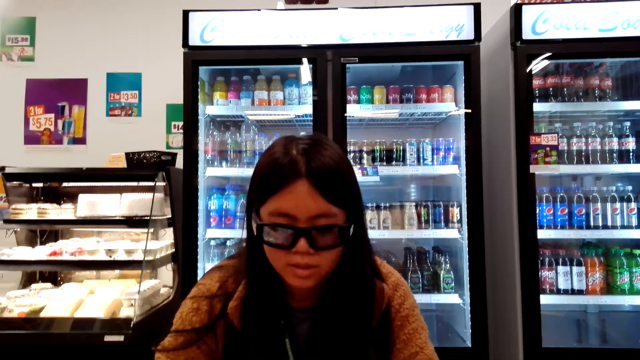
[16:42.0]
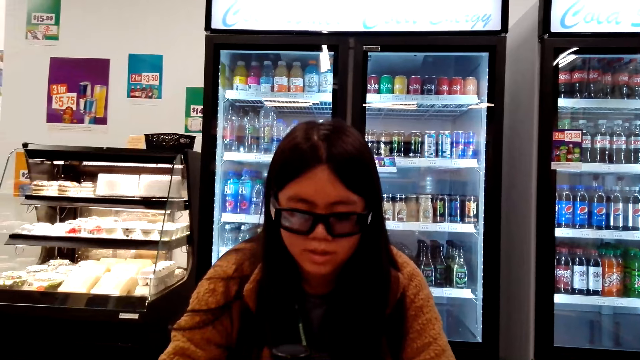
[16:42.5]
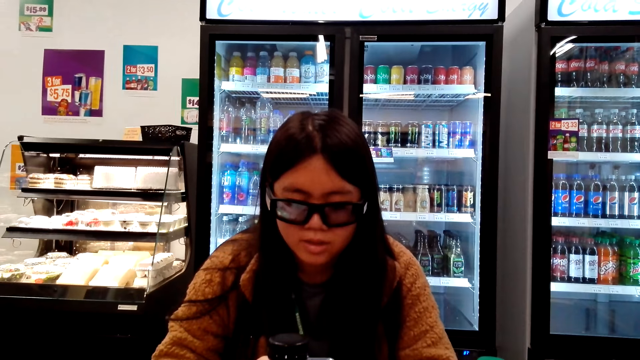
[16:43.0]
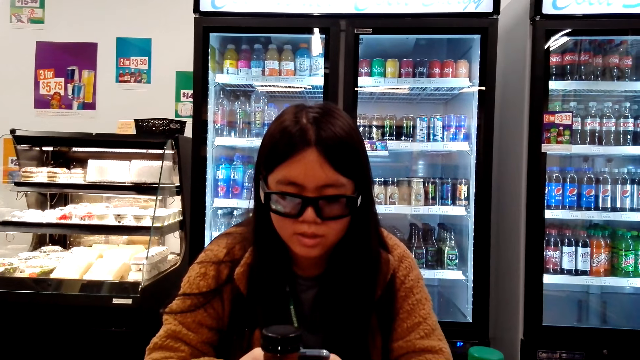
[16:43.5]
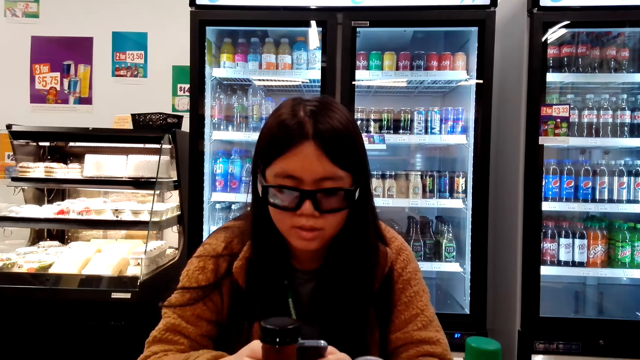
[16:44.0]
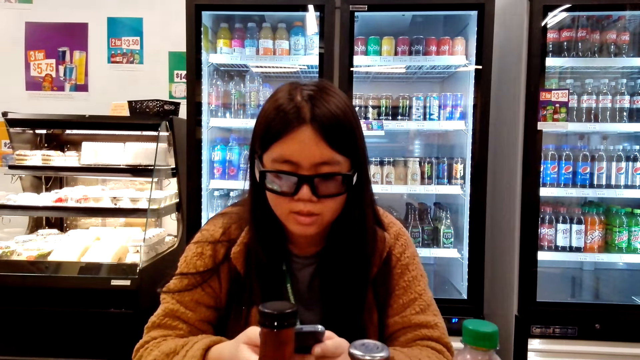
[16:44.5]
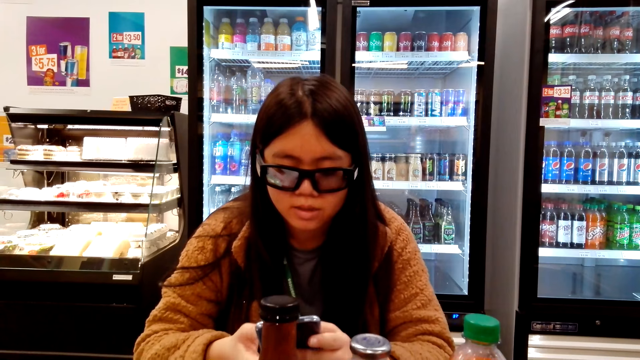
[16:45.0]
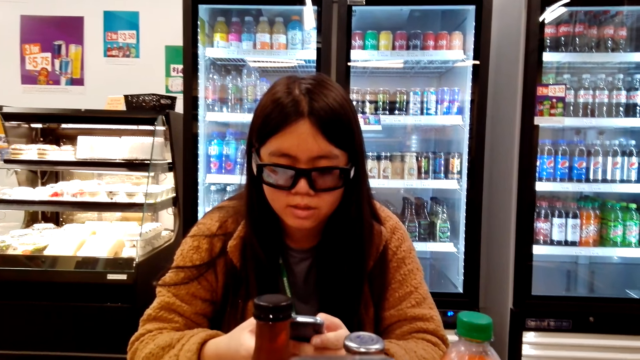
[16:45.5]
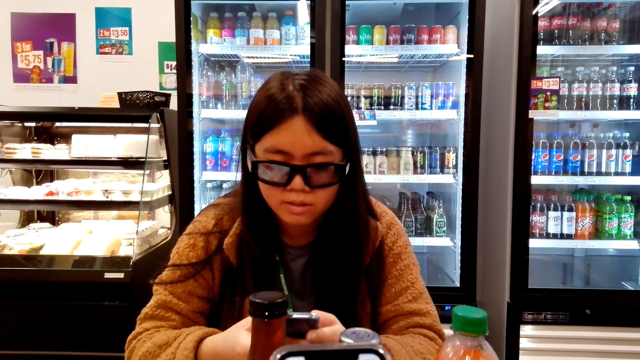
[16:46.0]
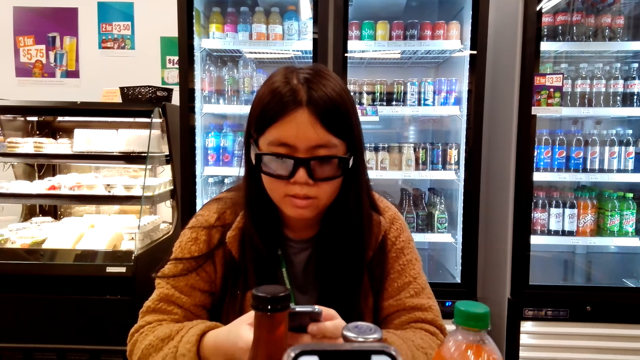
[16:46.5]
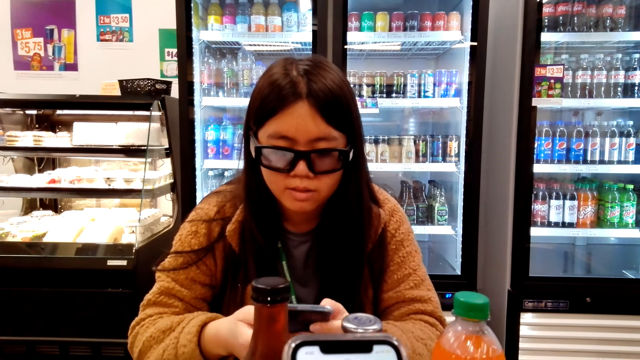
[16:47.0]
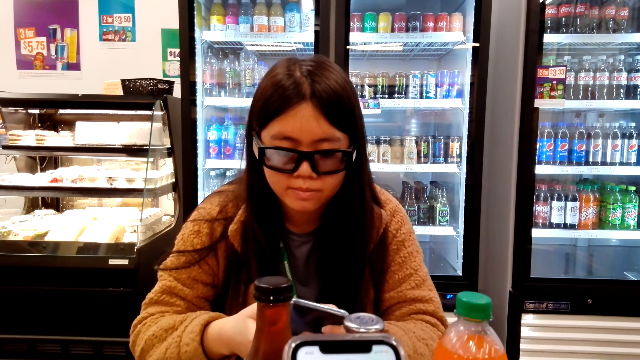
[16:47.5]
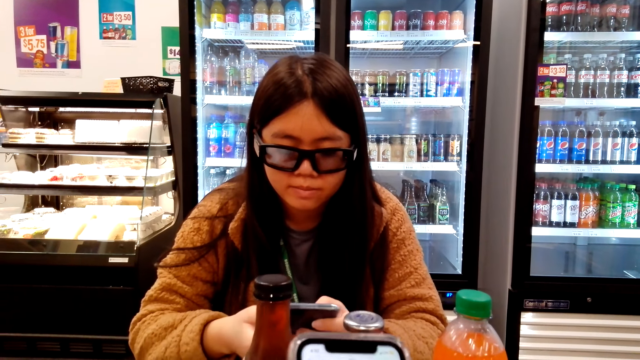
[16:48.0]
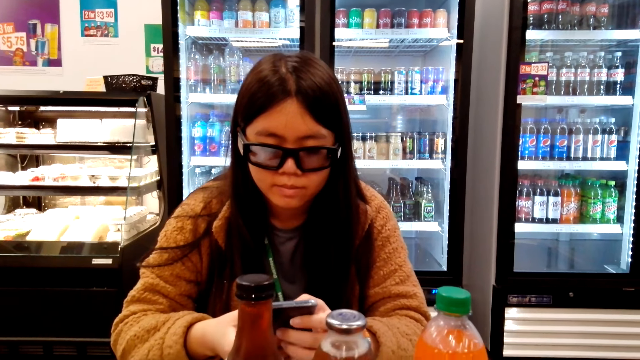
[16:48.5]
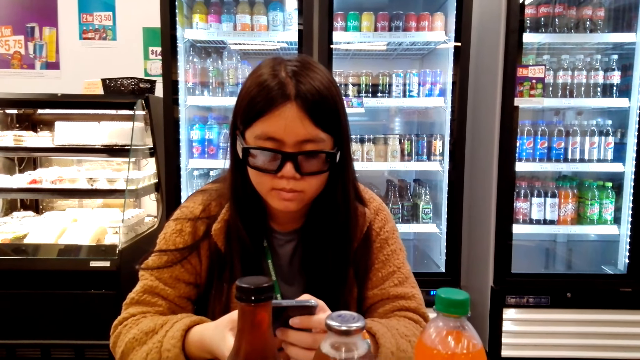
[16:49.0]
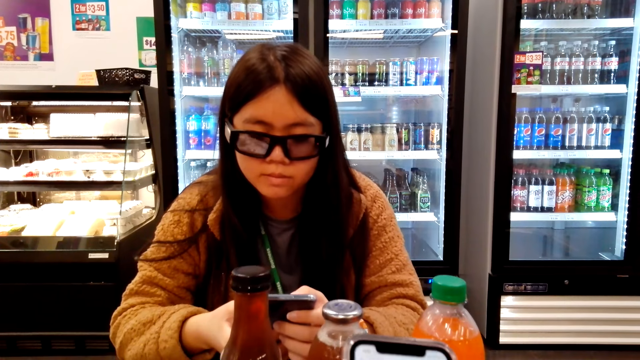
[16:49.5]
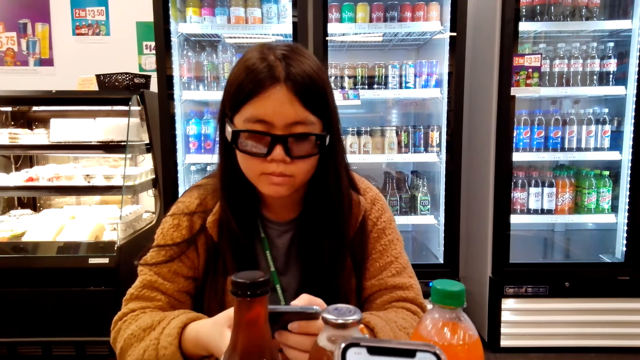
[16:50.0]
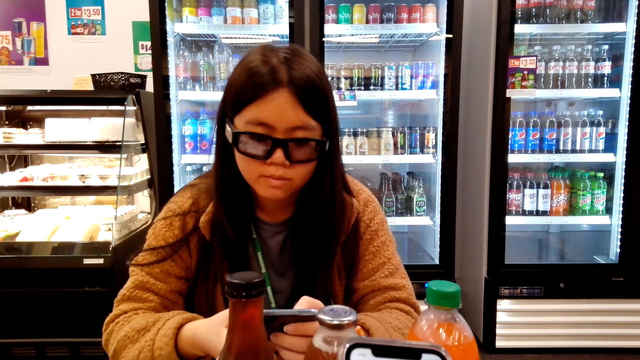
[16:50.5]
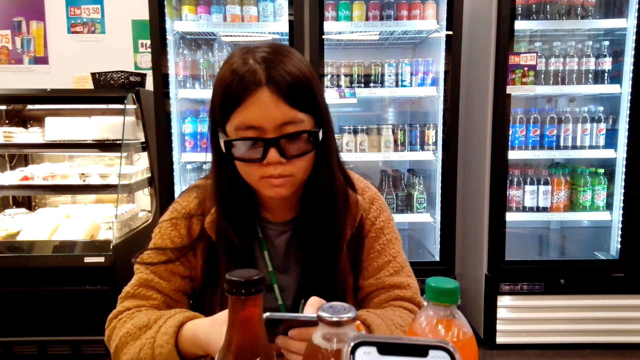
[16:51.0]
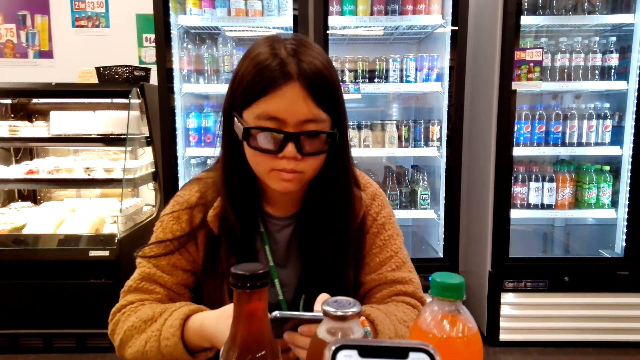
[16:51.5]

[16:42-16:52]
The woman uses his phone and touches his sunglasses.

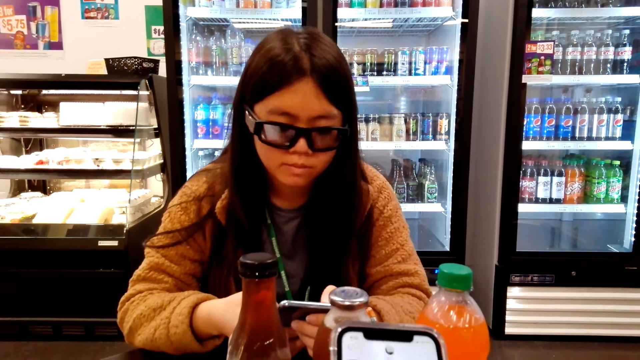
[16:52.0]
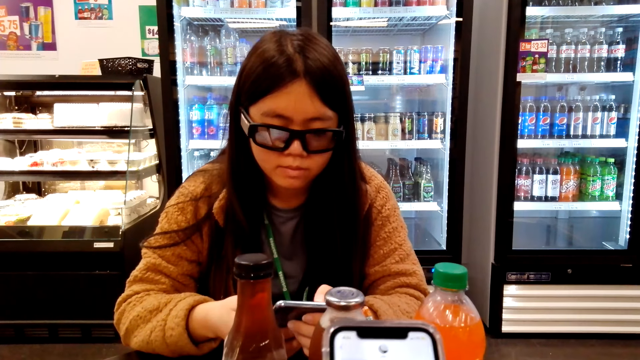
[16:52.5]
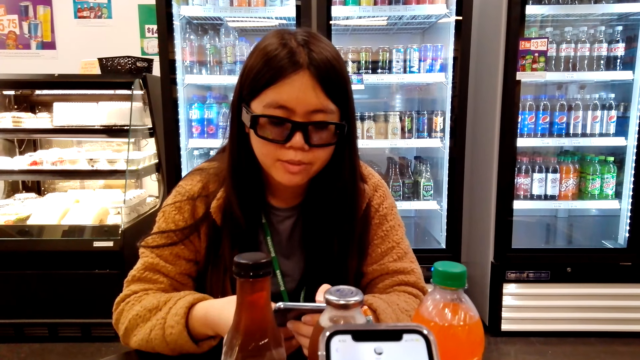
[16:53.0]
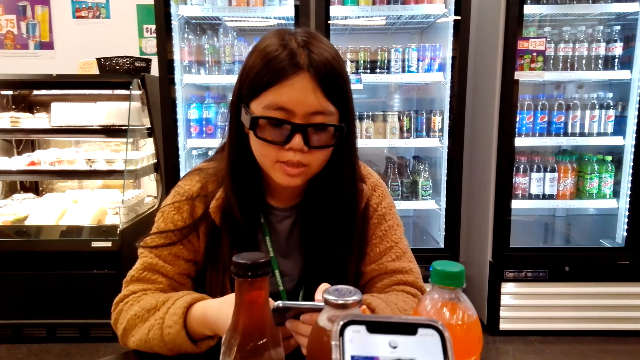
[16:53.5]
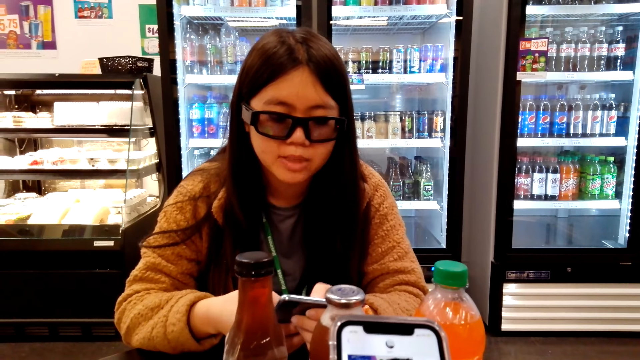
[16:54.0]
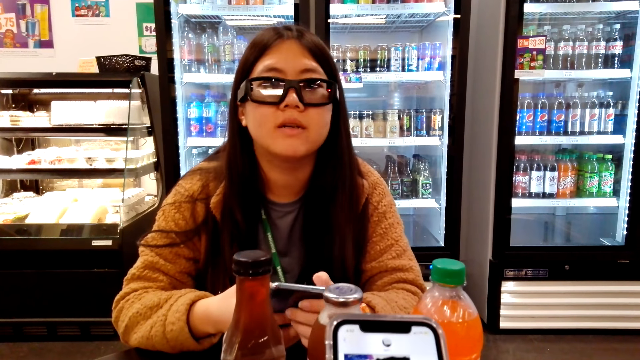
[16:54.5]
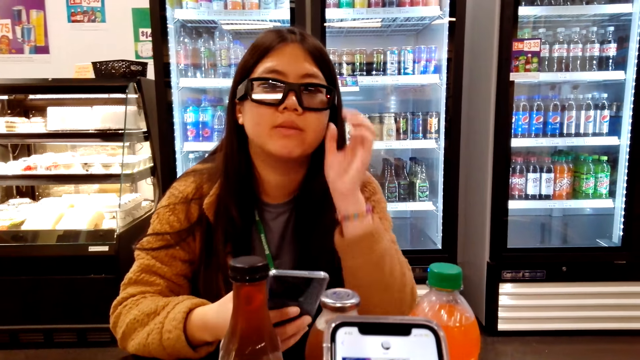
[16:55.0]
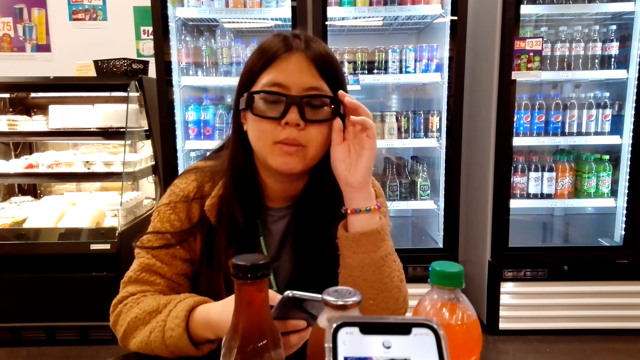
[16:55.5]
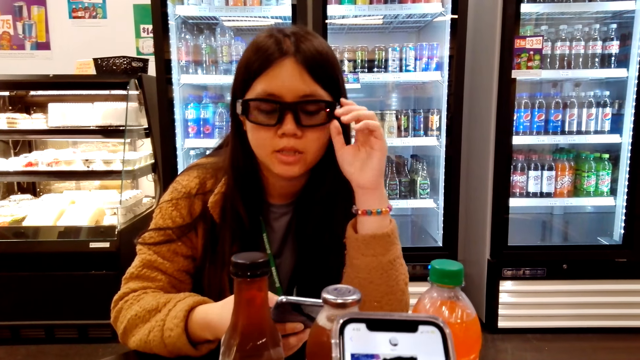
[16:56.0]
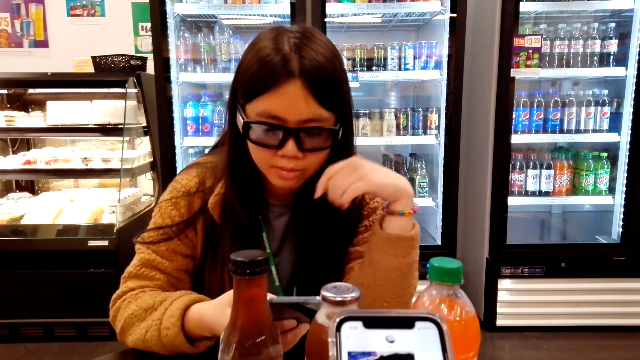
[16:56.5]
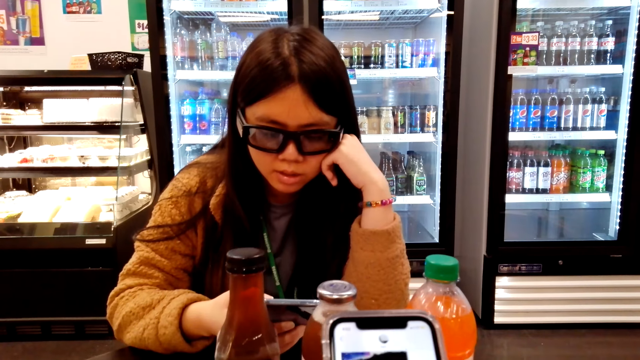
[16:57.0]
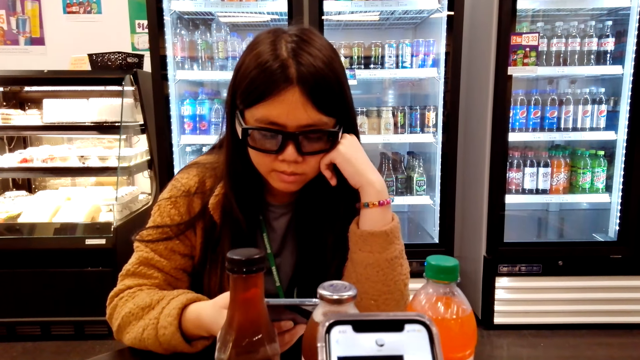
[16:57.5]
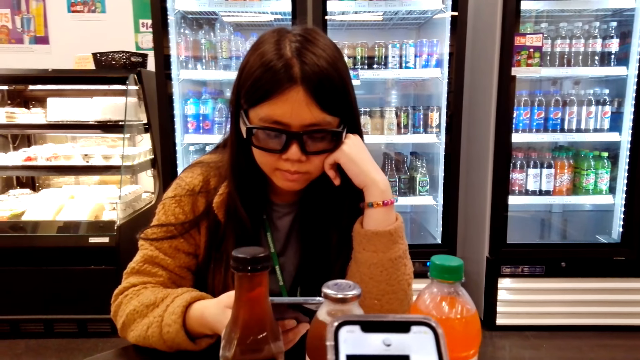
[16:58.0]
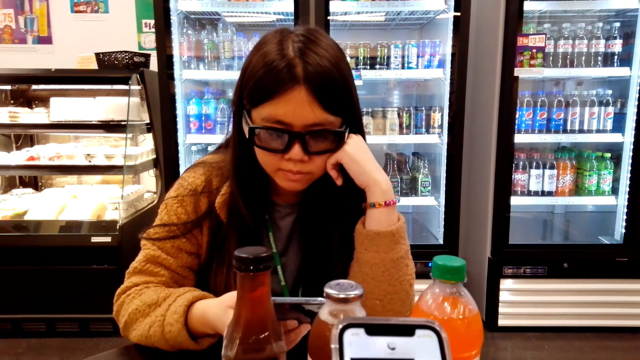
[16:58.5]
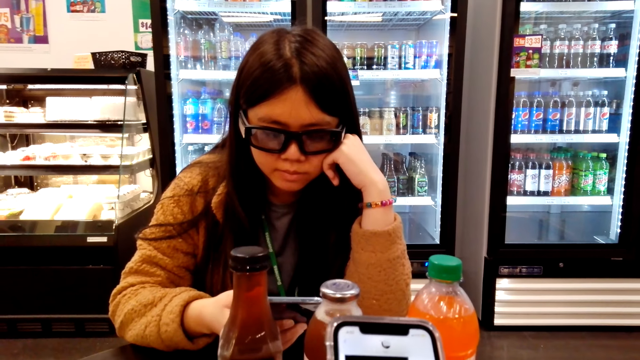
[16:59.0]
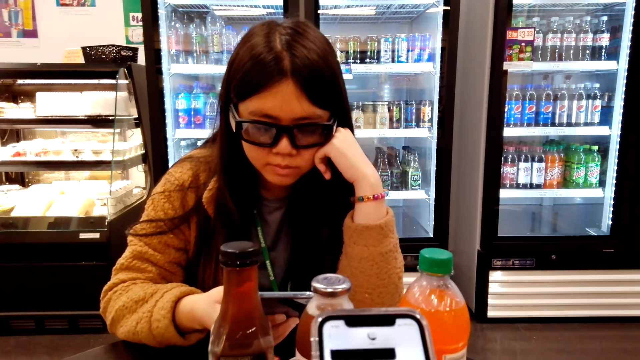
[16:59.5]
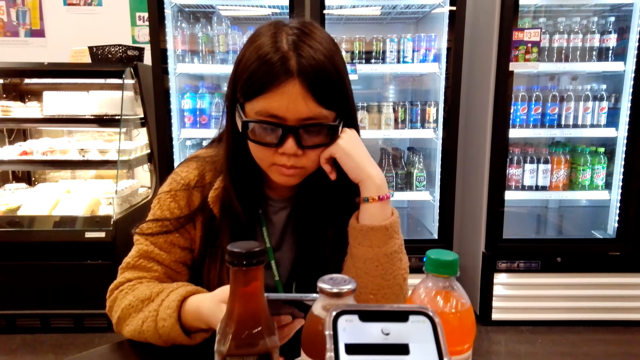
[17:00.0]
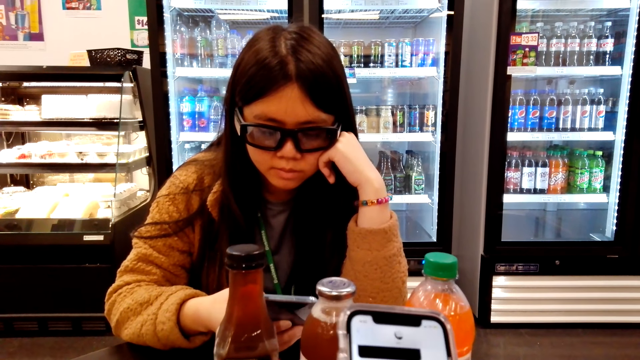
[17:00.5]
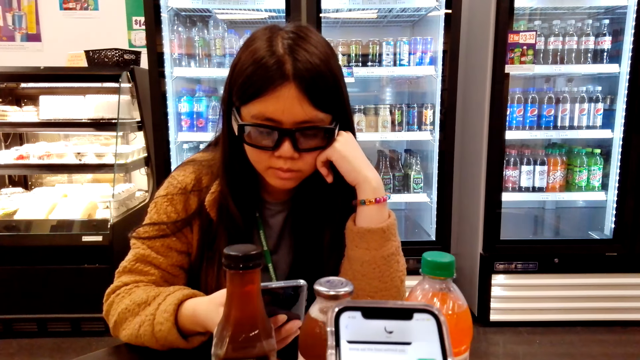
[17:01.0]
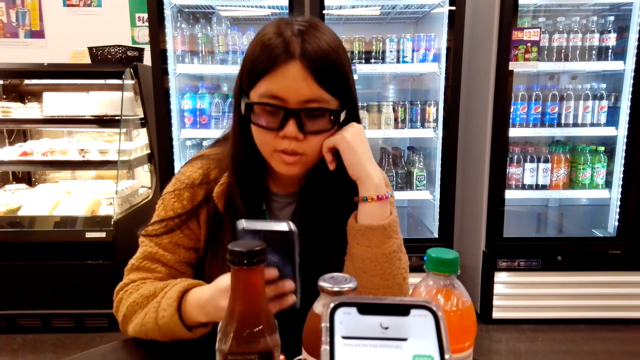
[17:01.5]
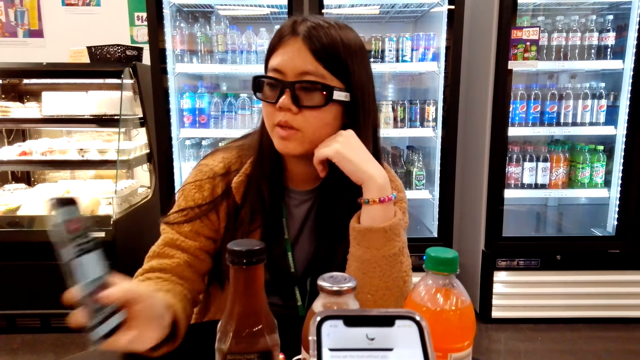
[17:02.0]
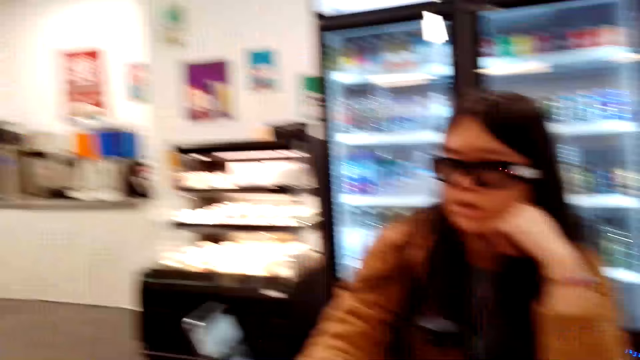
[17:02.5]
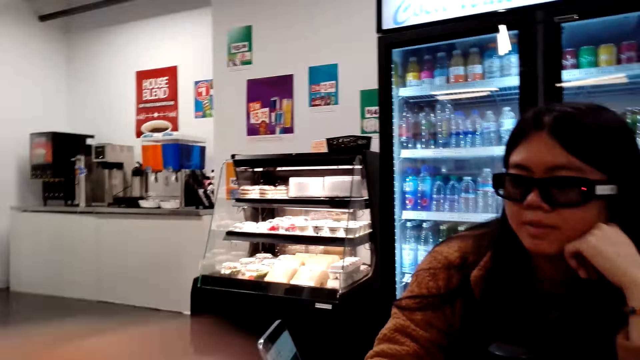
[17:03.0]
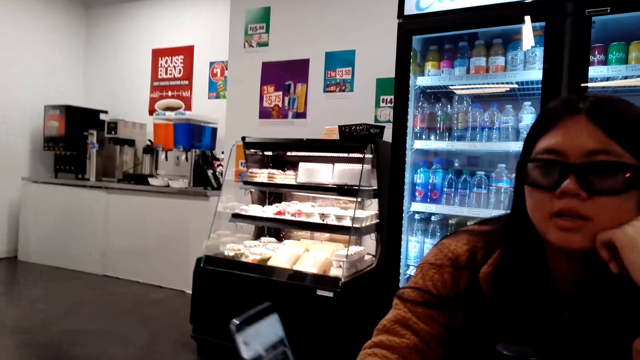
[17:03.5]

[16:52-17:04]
The camera wearer talks to a woman. The woman touches his sunglasses. The woman touches his sunglasses again. The woman uses his phone.
